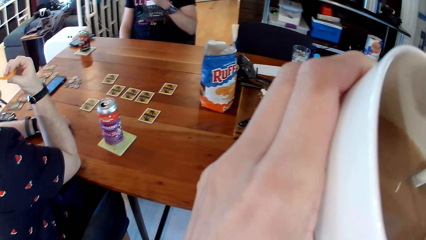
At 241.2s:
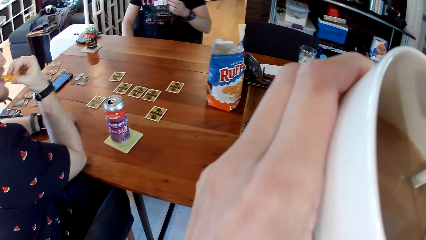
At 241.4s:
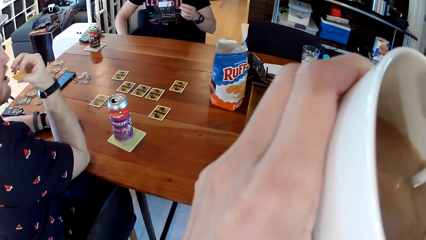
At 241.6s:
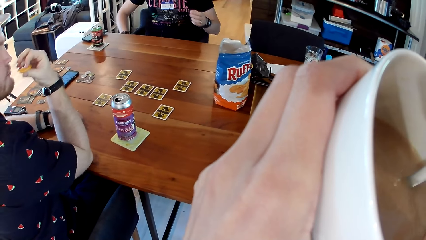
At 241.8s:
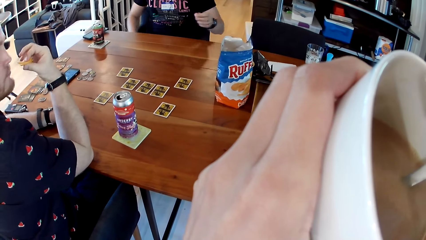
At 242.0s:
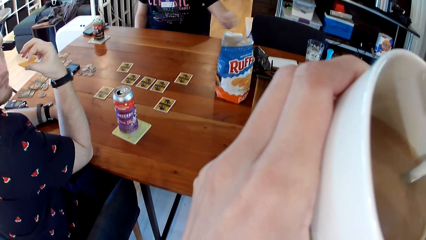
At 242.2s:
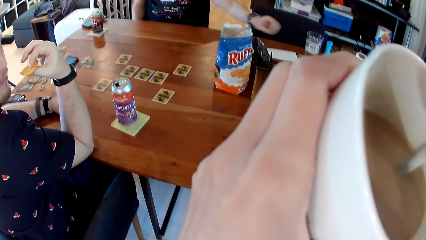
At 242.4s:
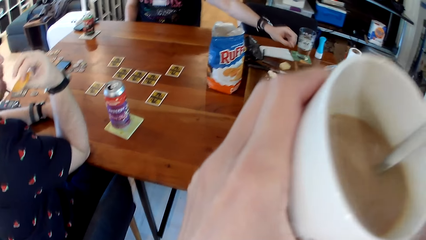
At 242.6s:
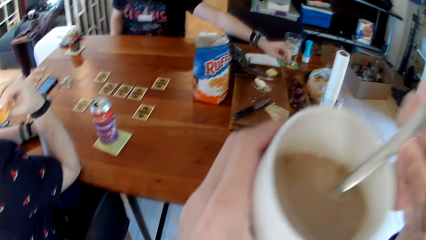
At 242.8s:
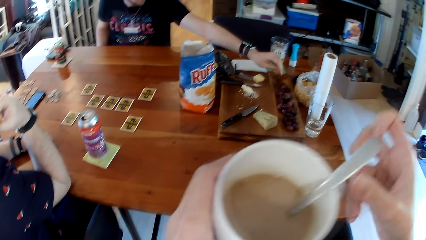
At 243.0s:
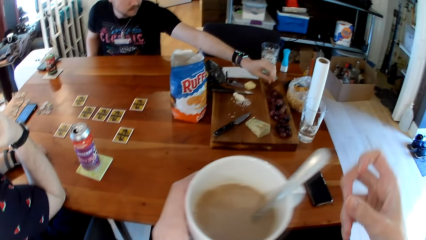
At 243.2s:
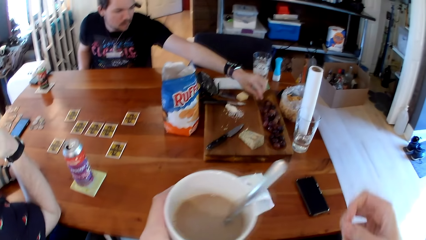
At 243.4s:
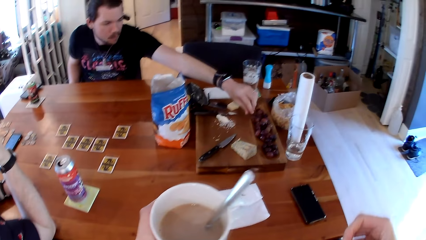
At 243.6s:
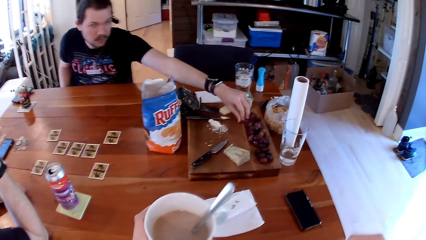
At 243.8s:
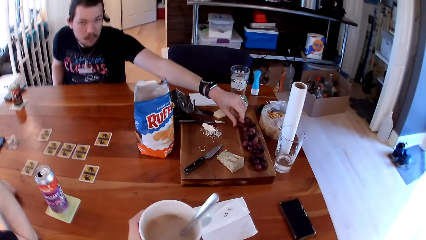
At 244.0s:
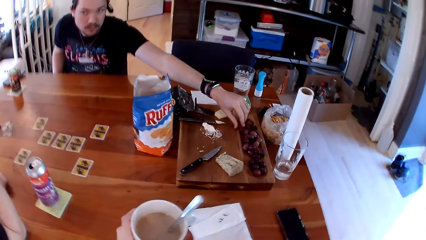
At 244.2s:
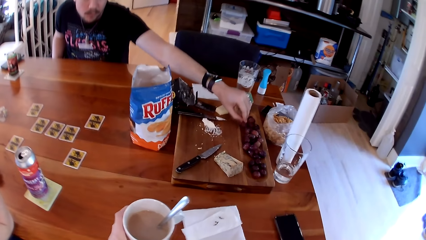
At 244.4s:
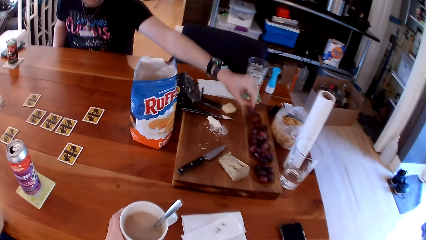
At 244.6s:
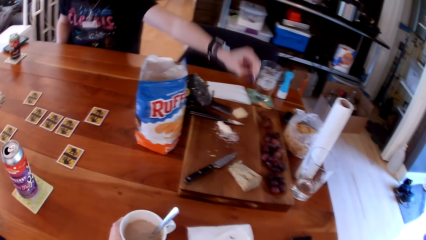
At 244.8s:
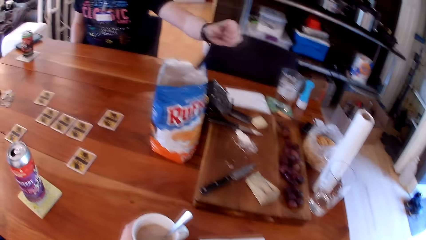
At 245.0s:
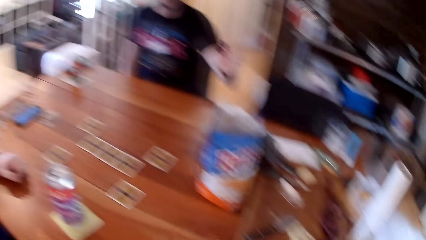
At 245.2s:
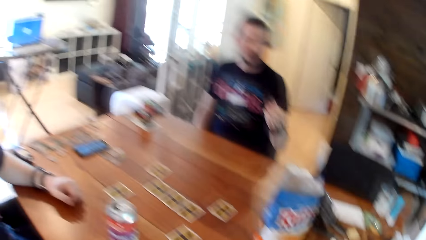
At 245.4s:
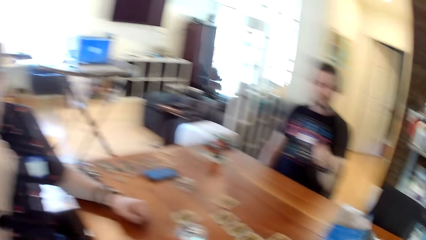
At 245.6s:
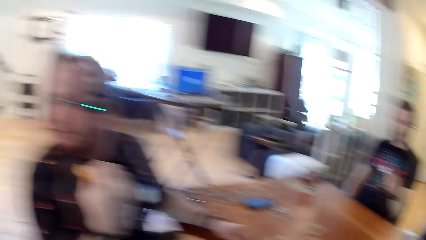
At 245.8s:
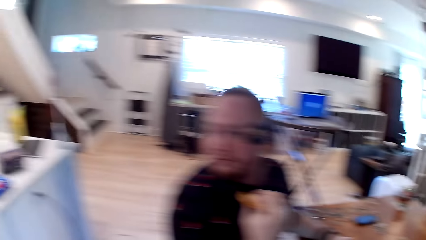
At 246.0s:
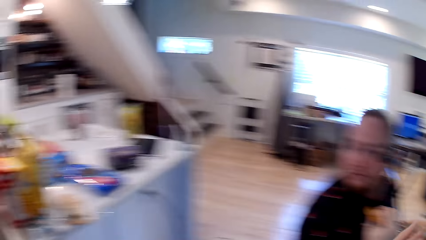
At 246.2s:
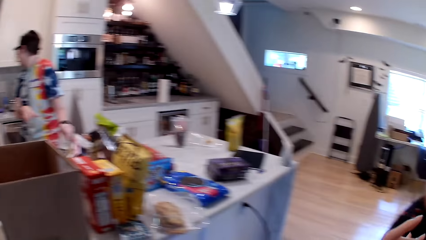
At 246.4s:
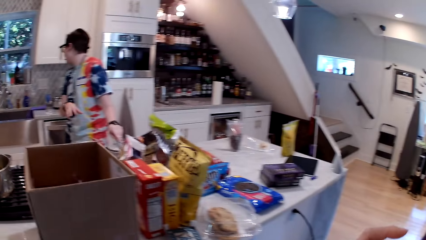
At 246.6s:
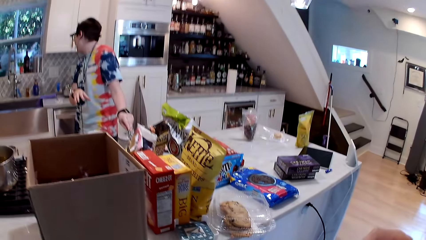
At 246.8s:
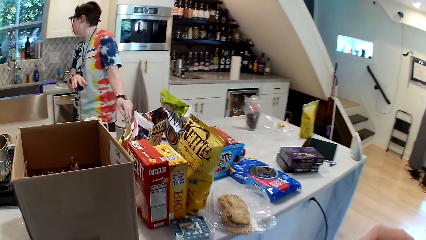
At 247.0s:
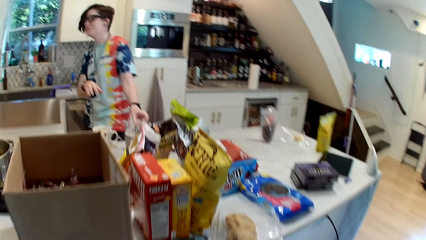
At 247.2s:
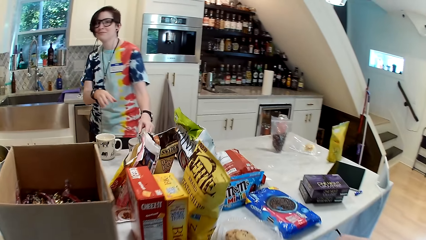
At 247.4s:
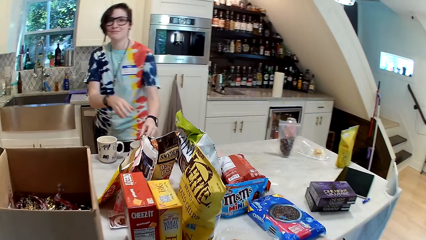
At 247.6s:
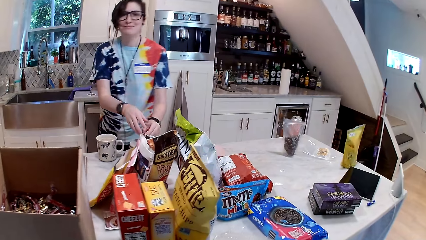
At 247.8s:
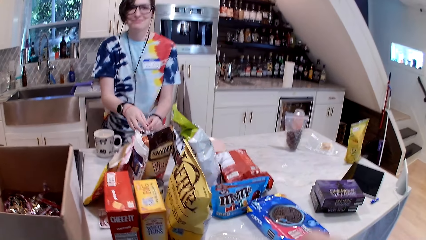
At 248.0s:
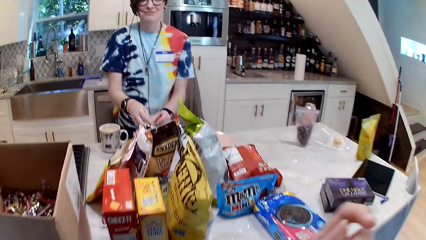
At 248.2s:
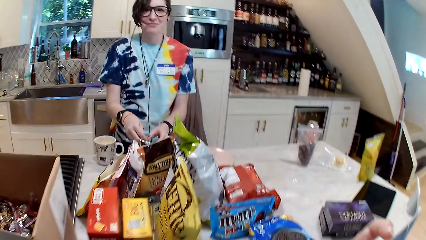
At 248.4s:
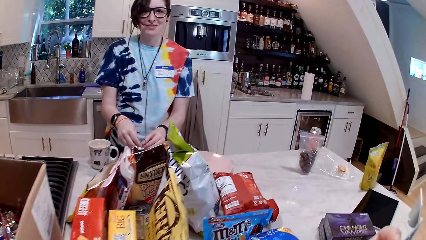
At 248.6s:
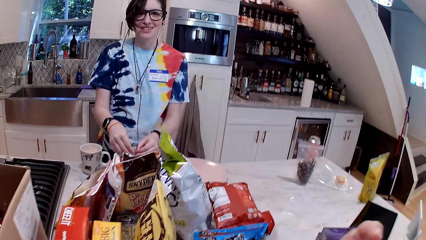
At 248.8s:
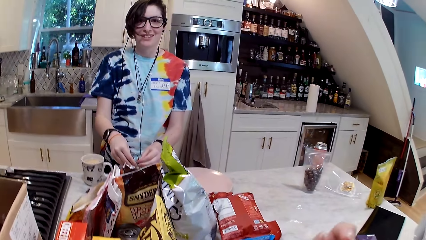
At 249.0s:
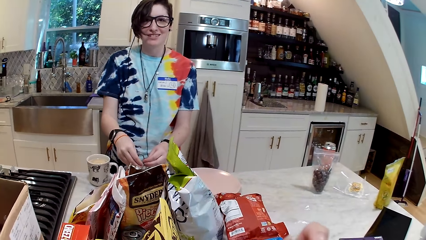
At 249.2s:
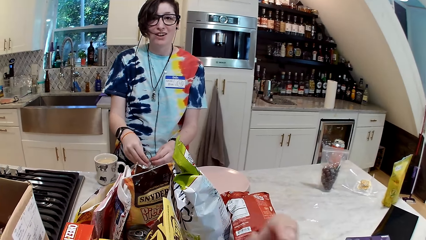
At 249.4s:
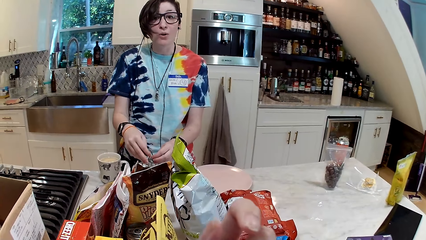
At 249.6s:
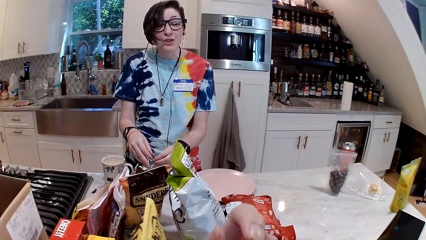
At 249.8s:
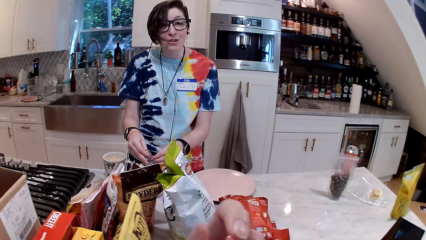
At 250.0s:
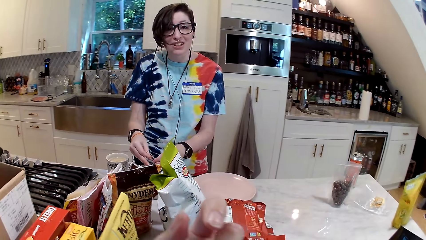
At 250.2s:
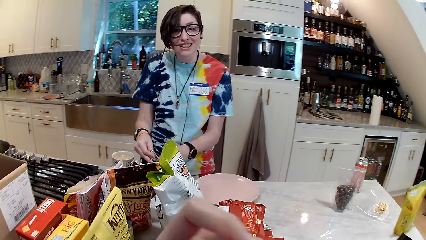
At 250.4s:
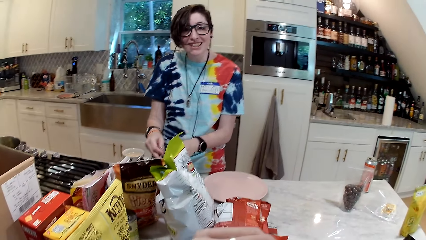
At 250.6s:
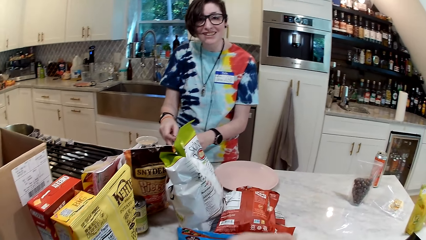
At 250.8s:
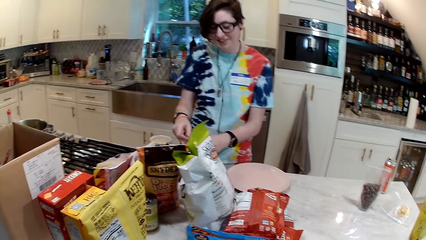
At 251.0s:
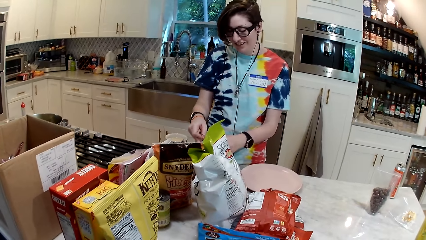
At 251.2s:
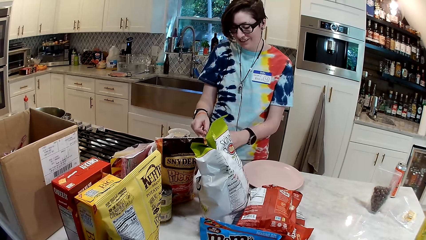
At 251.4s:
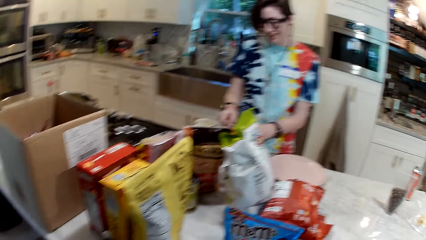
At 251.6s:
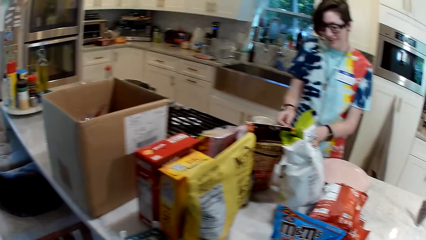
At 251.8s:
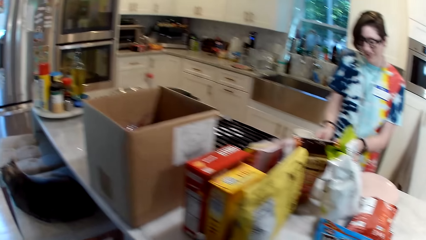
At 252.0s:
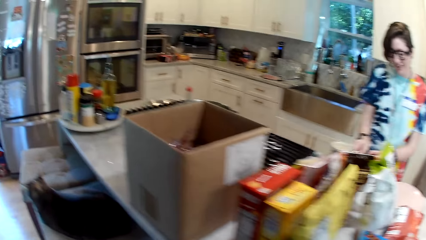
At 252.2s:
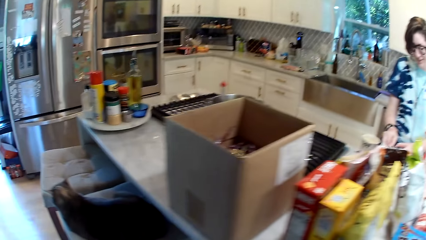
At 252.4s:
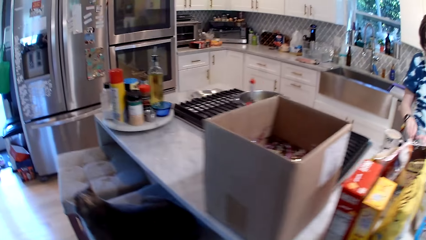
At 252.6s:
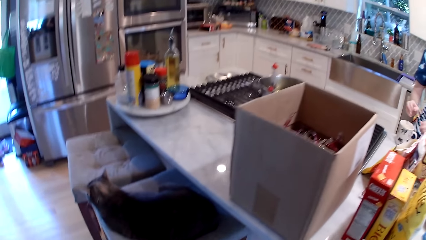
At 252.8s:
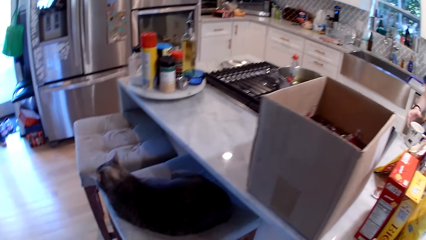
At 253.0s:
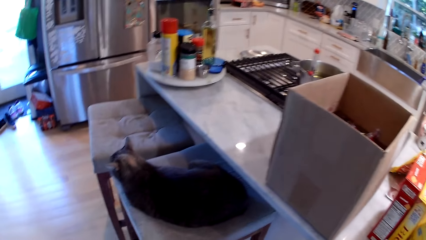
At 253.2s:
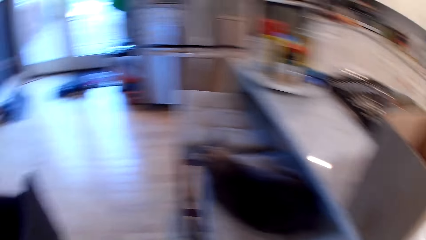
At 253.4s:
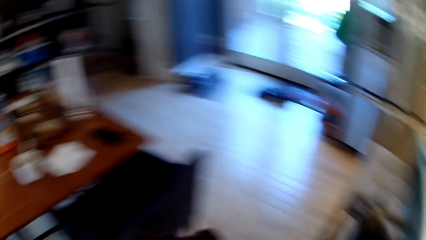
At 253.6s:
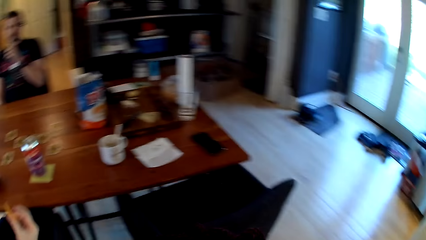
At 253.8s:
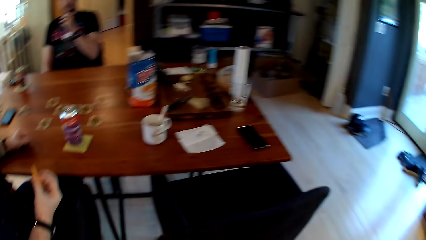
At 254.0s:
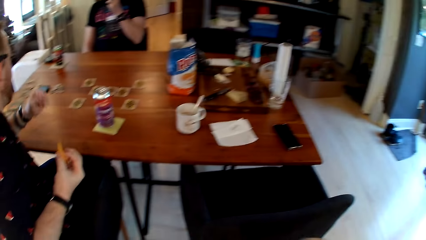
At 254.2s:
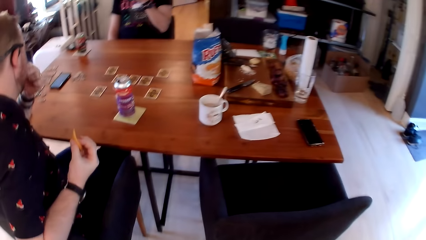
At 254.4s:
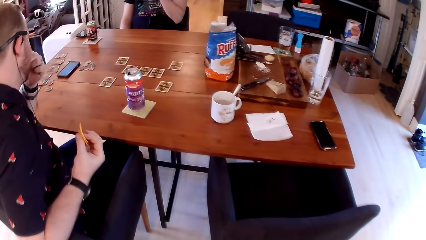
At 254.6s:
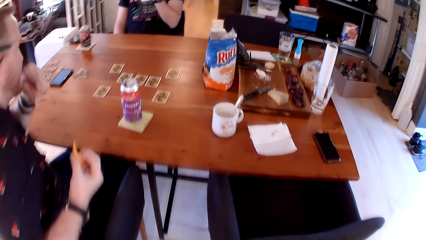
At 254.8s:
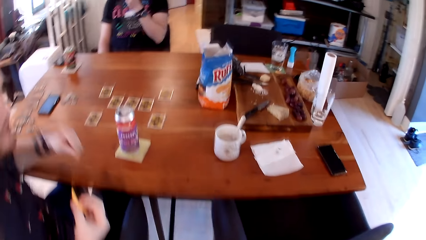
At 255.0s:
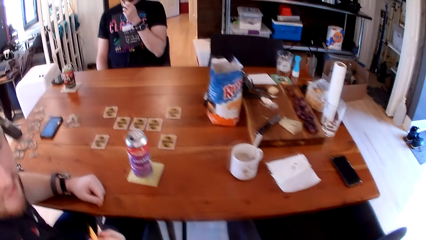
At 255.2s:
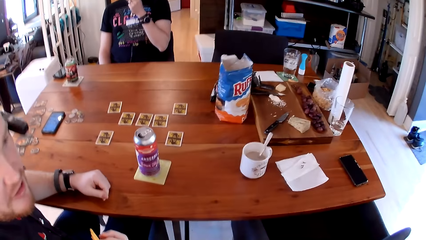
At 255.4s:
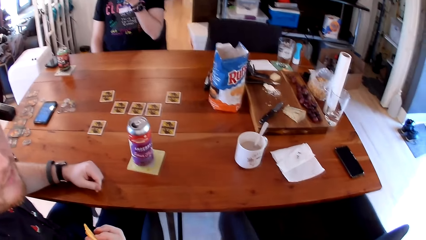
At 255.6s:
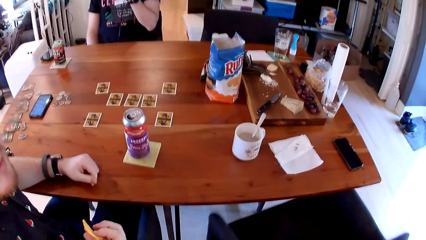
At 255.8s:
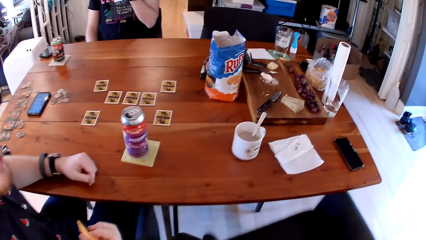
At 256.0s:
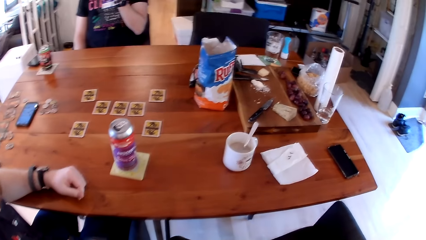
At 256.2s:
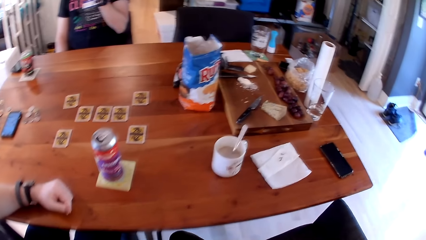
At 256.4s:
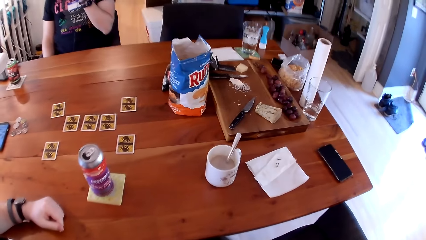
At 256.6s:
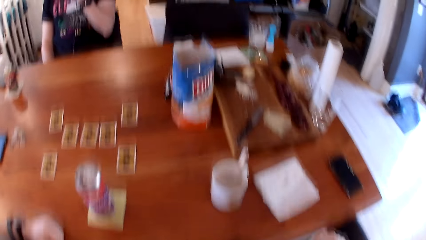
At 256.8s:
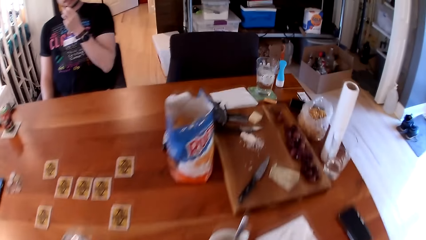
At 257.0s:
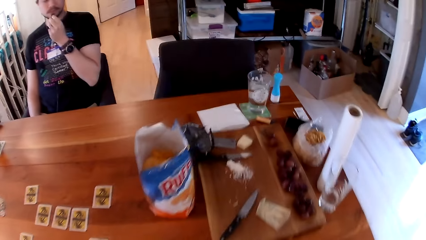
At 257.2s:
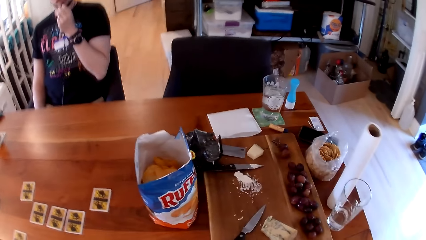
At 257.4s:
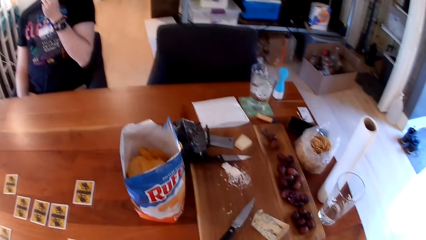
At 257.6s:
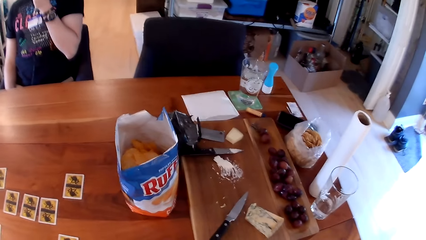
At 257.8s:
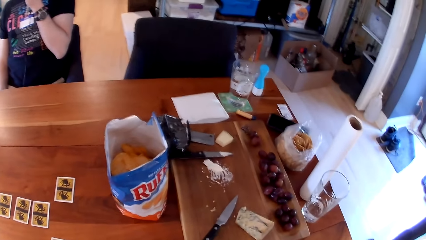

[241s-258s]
A man eats the chip with his right hand. Another man picks a grape from the wooden board on the table with his left hand. The other man reaches for the grapes. The camera wearer places the cup on the table with her left hand. She turns left. A woman holds a metal plate on the table with both hands. The camera wearer interacts with the woman. She moves around. She turns to the left. She pulls a chair with her right hand. She moves the chair.
